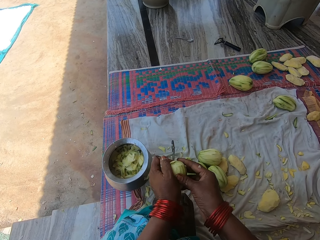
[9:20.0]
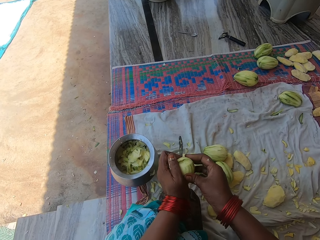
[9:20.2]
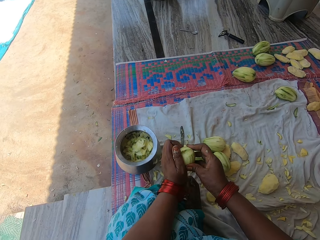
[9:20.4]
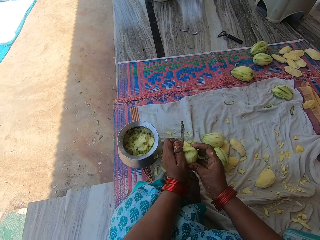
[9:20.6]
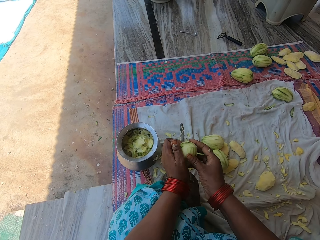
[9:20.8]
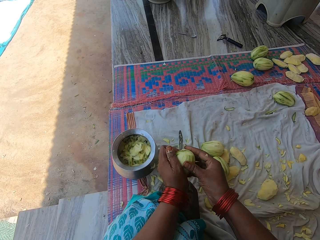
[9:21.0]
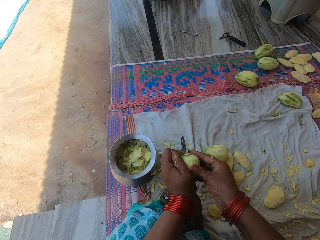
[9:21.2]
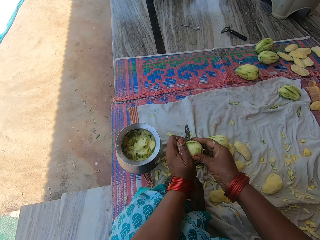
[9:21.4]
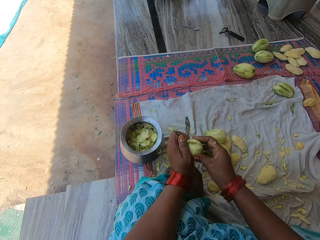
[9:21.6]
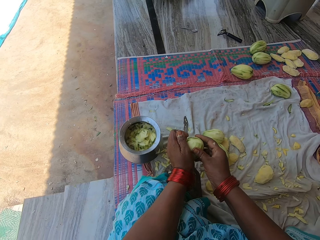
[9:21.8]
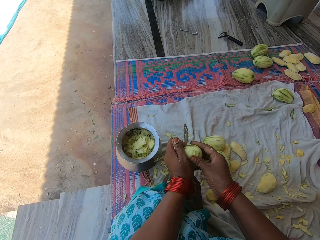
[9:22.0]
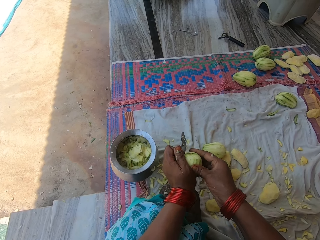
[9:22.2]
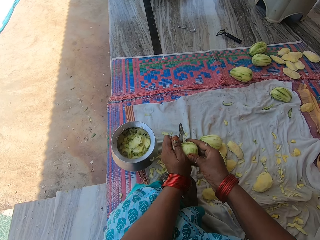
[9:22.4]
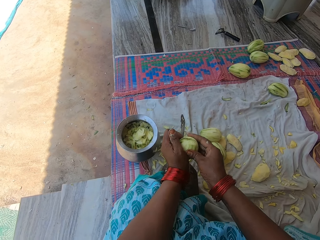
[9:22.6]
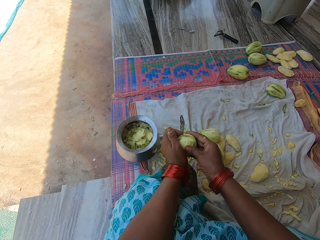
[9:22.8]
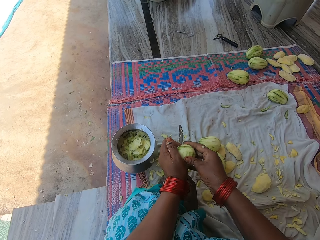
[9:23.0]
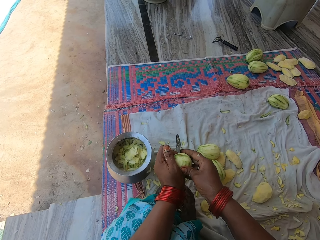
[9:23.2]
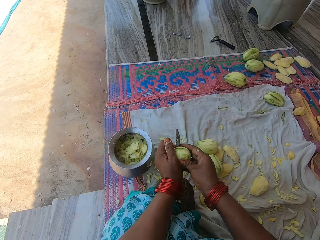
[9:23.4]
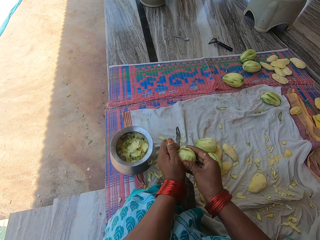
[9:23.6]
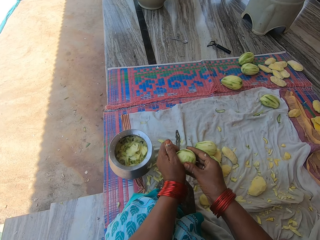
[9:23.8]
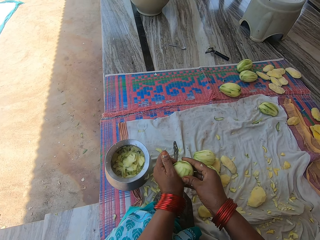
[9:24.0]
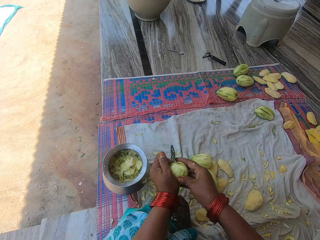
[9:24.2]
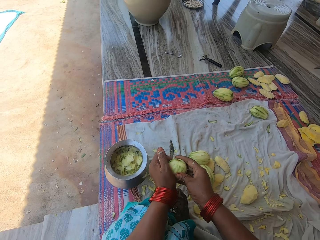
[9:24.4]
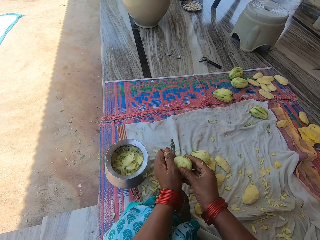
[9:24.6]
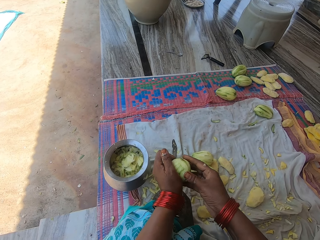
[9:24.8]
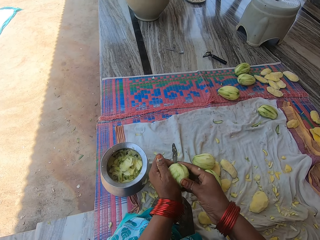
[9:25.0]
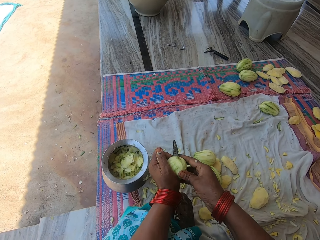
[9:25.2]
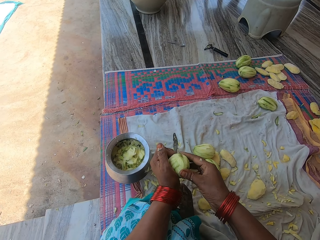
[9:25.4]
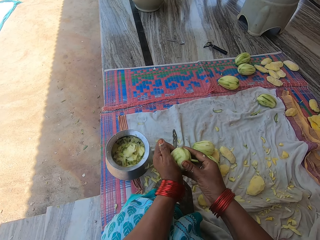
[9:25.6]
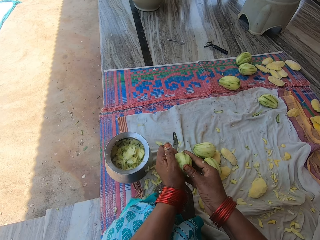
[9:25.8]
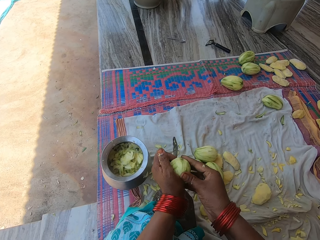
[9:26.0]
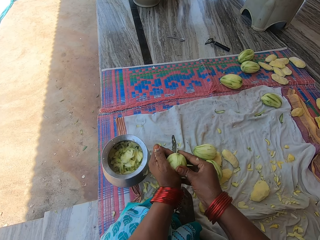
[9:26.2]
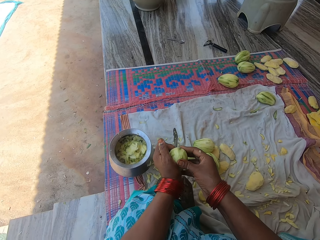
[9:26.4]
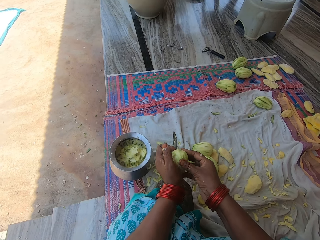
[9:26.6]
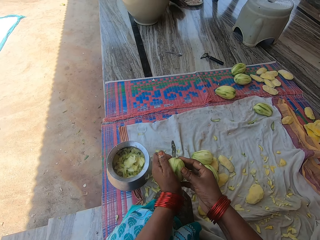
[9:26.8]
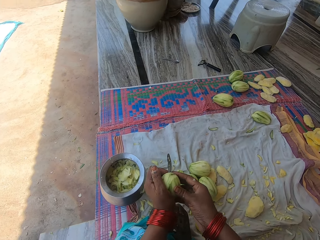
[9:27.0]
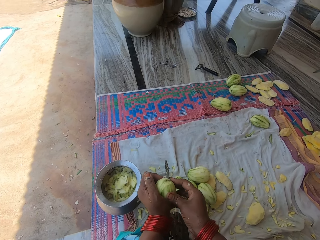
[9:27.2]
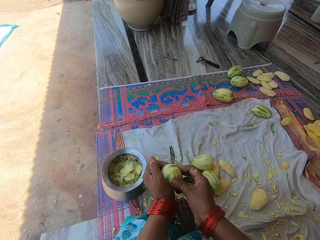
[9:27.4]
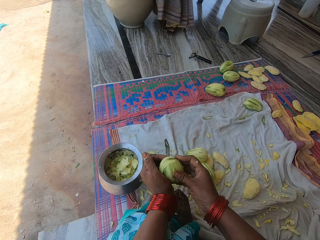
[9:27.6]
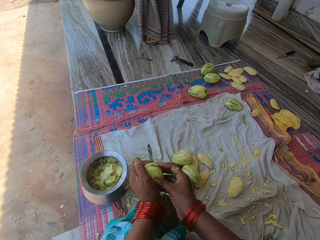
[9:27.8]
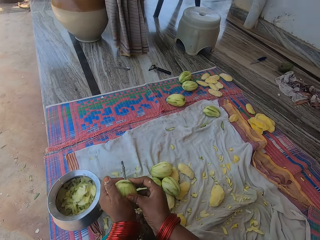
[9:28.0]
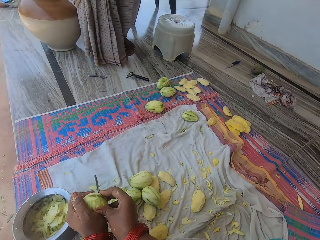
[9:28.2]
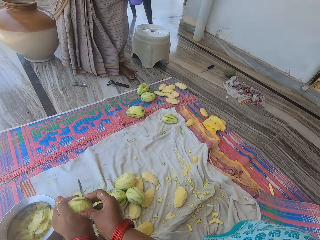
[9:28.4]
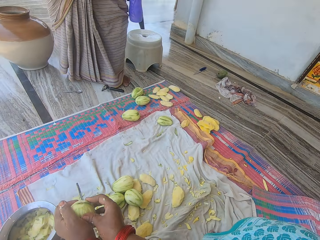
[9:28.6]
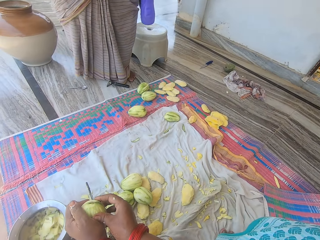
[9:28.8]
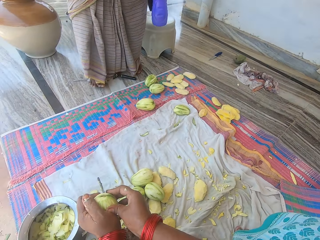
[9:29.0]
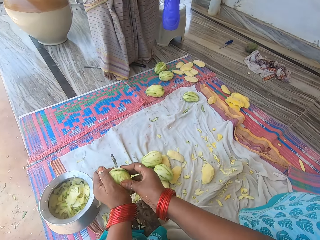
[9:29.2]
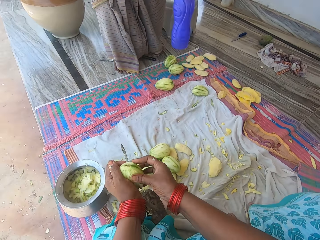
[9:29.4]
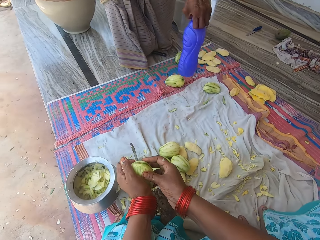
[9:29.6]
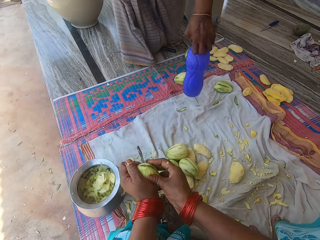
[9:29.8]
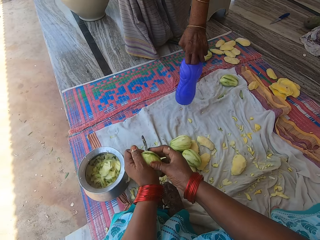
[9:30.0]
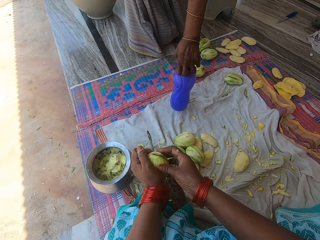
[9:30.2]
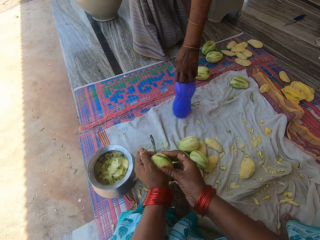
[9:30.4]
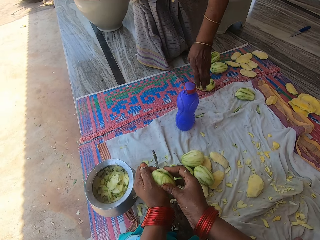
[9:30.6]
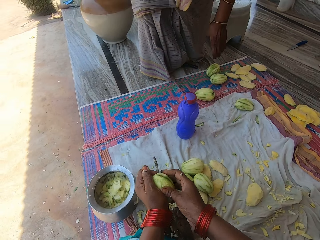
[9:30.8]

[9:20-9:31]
The camera wearer cuts the mango. A woman walks to the mat. The woman drops a water bottle on the mat.

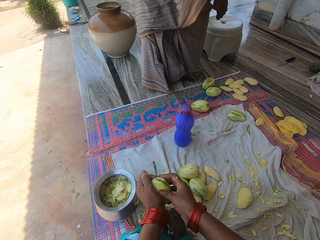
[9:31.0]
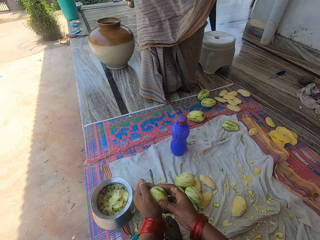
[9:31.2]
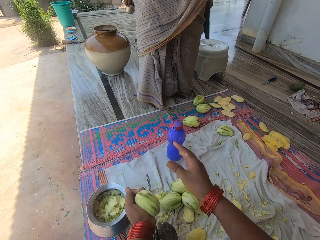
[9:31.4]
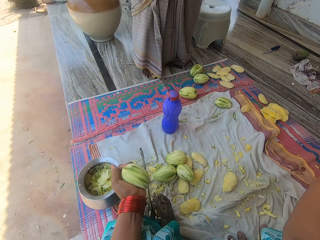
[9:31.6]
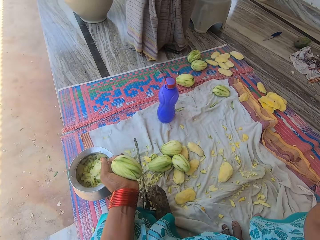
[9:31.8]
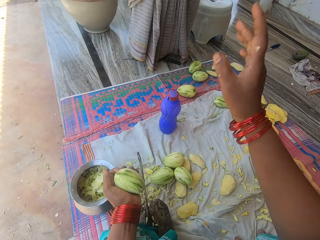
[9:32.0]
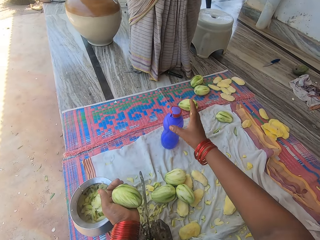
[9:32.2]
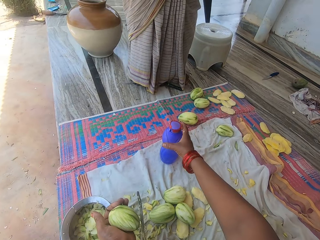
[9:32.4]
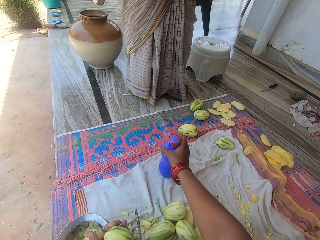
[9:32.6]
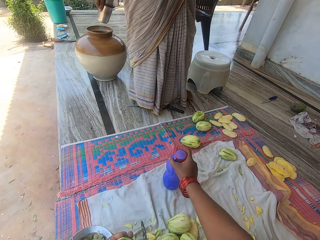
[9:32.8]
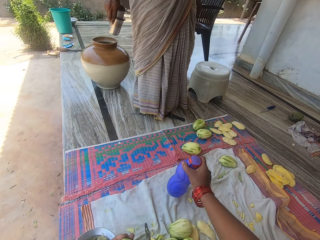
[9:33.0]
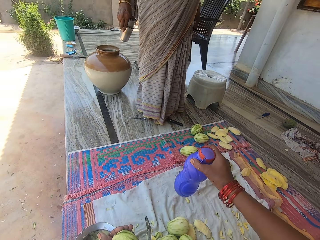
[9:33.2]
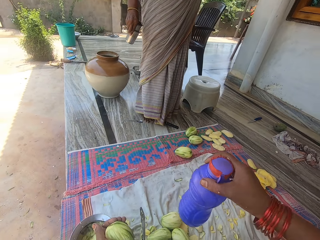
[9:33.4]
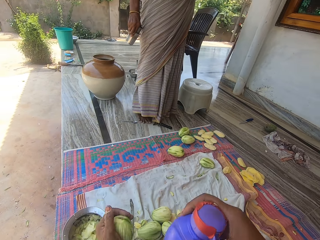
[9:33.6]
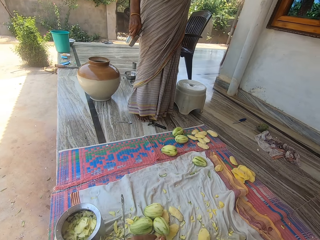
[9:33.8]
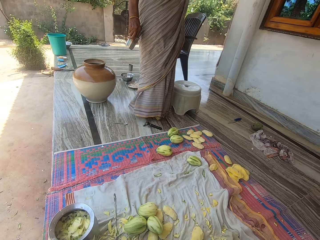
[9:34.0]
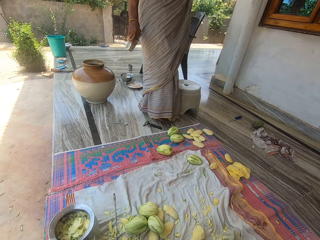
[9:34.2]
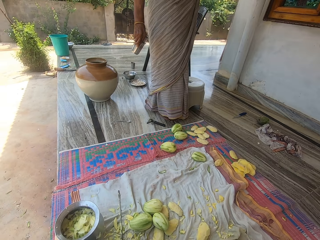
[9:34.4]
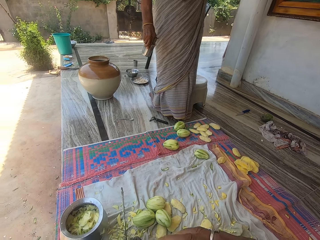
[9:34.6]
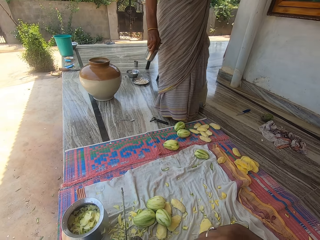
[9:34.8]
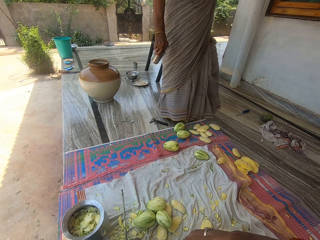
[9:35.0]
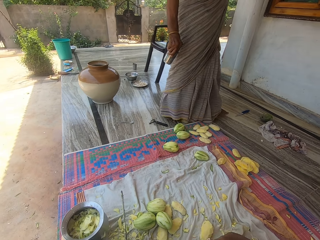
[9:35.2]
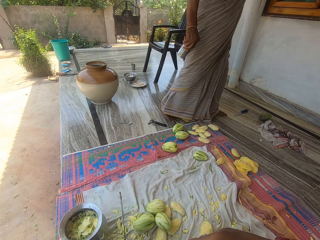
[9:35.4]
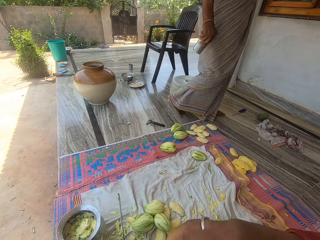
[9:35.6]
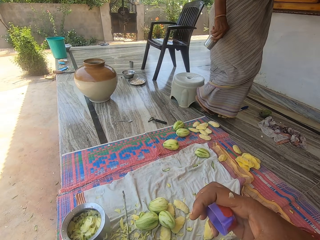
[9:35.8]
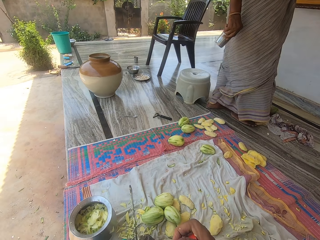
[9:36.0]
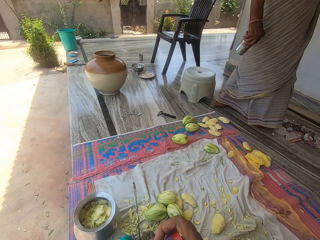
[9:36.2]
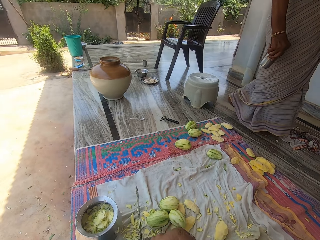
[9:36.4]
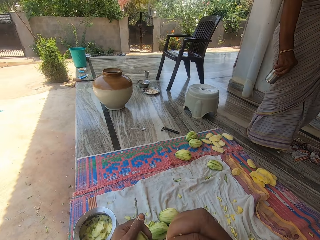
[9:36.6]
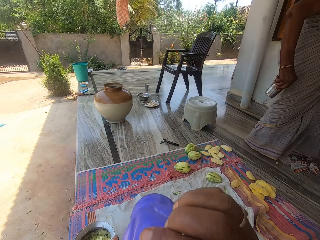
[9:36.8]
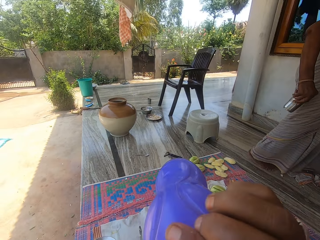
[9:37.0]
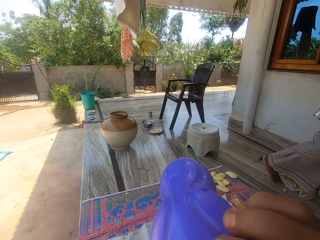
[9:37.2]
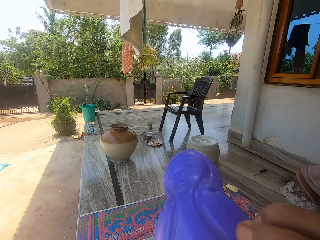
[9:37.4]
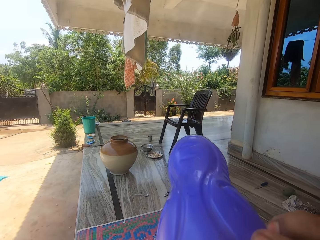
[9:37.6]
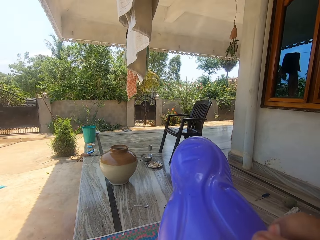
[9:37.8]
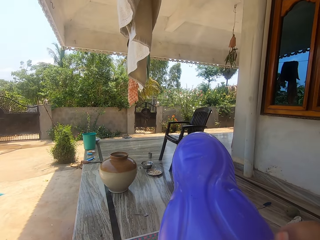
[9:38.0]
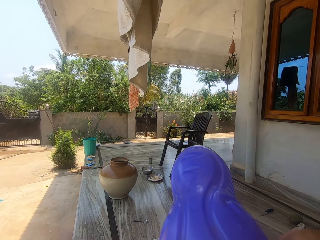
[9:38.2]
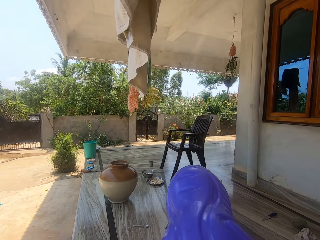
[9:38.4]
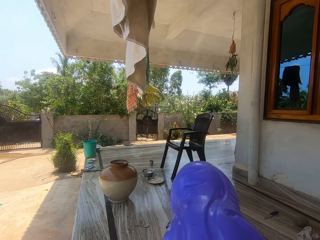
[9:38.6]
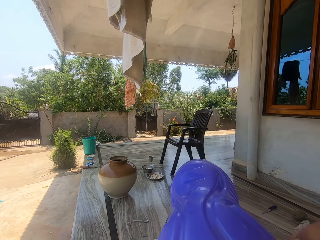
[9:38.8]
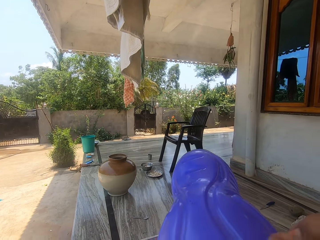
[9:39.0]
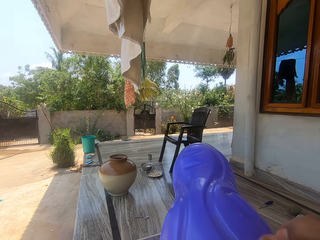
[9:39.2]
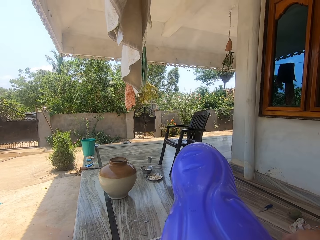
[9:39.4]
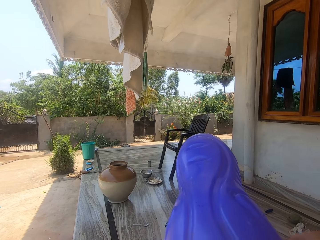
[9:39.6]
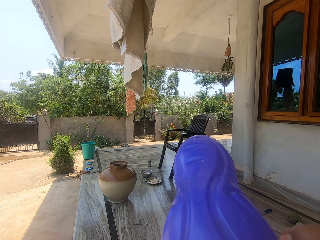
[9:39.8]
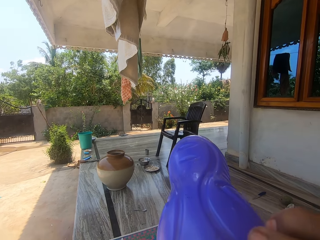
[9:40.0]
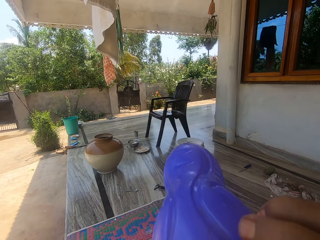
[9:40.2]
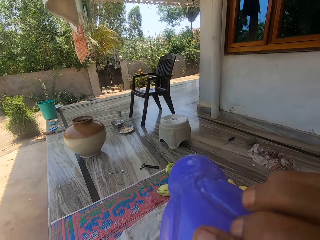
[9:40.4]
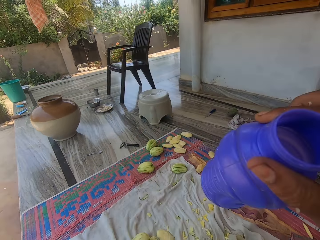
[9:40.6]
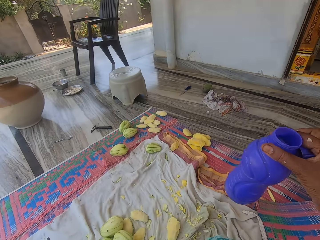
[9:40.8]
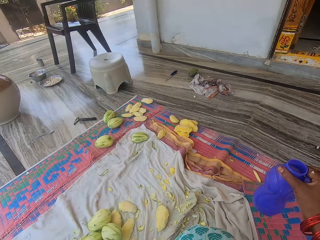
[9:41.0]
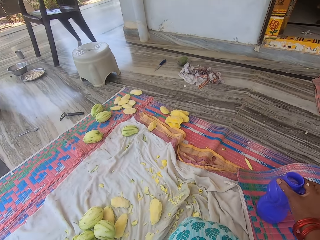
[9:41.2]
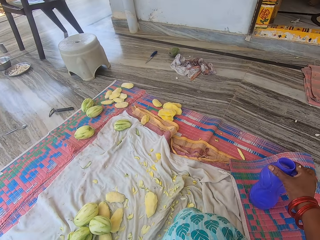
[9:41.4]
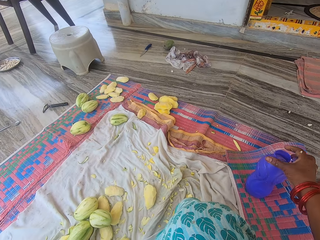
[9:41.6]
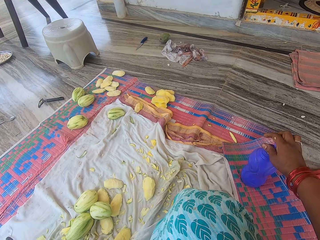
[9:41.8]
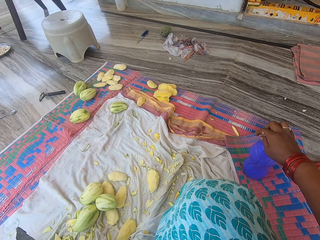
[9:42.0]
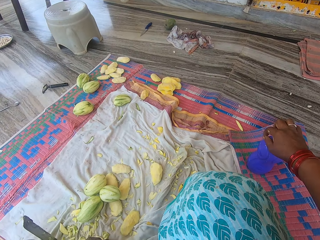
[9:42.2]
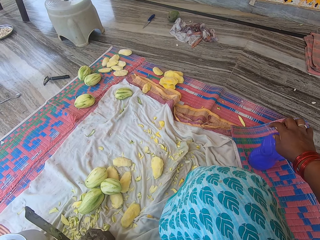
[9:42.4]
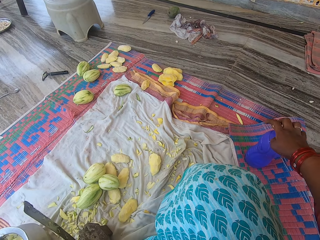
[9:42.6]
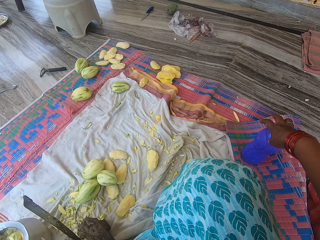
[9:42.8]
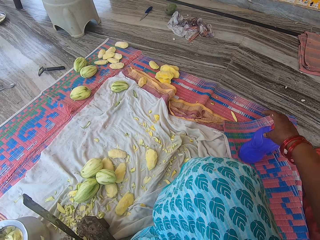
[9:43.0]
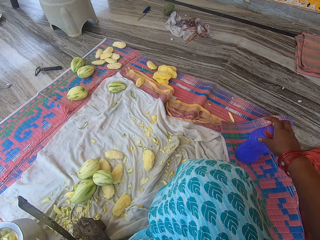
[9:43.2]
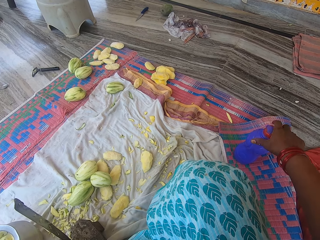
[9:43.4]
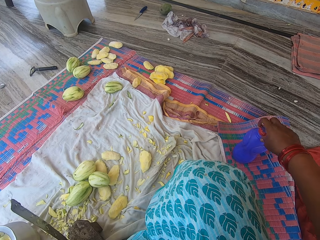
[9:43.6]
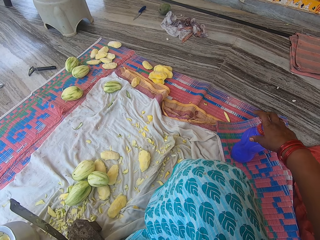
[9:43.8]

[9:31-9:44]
The camera wearer makes a hand gesture towards the woman. He lifts his hand. He picks up the water bottle on the mat. The woman walks away. The camera wearer opens the cap of the water bottle. He drinks the water in the bottle. He places the bottle on the mat. He covers the bottle.
